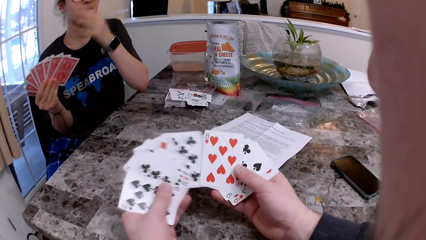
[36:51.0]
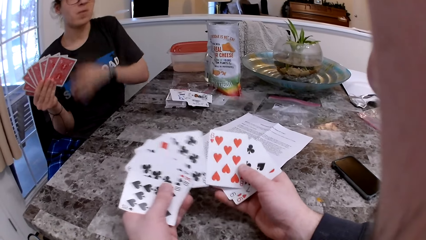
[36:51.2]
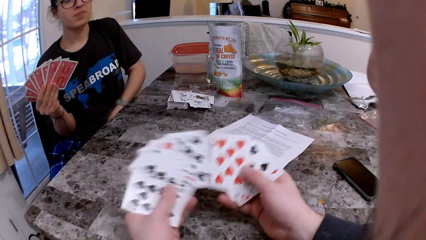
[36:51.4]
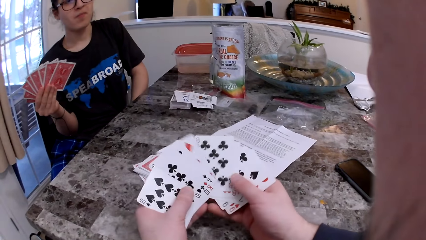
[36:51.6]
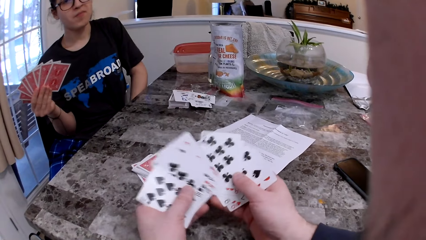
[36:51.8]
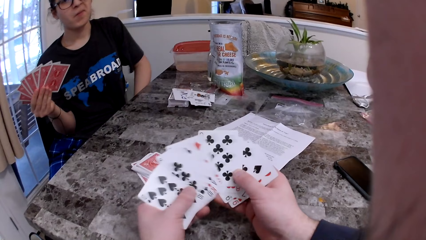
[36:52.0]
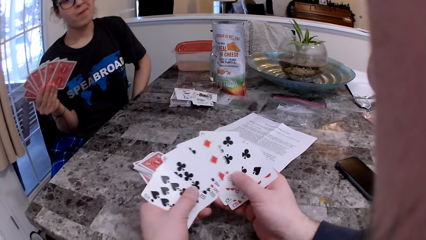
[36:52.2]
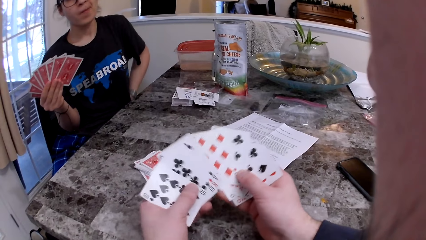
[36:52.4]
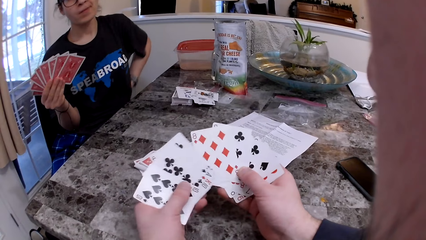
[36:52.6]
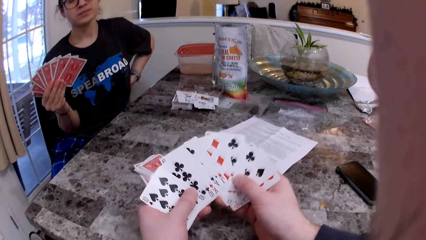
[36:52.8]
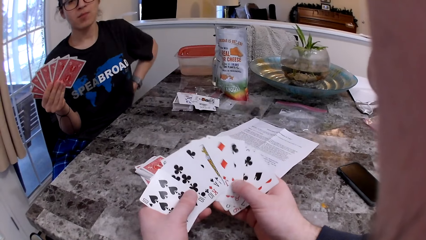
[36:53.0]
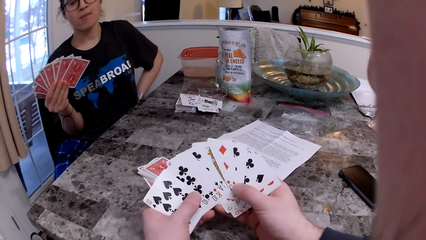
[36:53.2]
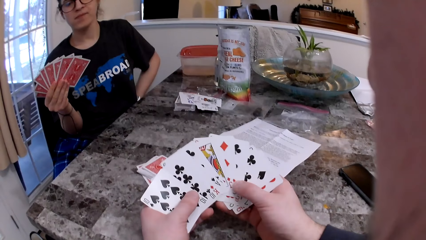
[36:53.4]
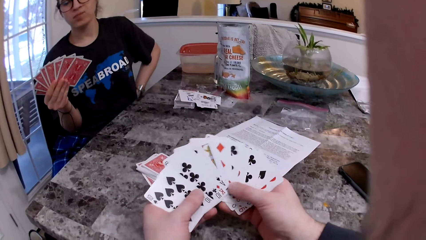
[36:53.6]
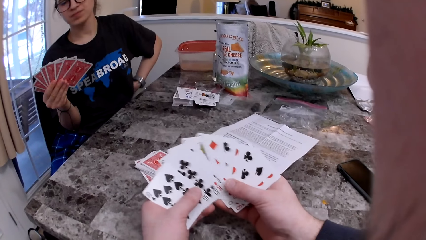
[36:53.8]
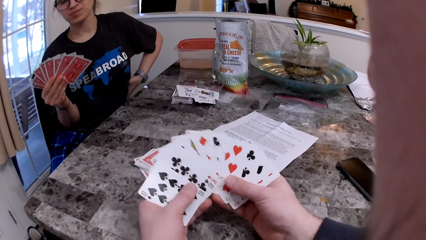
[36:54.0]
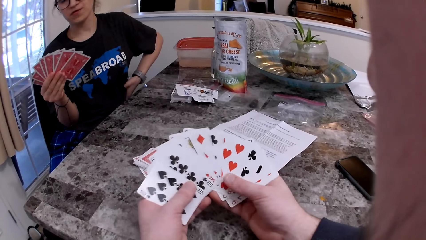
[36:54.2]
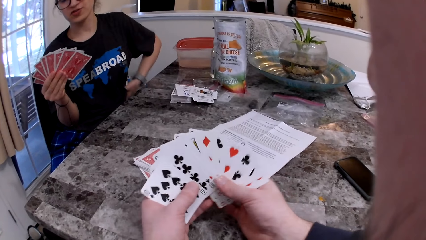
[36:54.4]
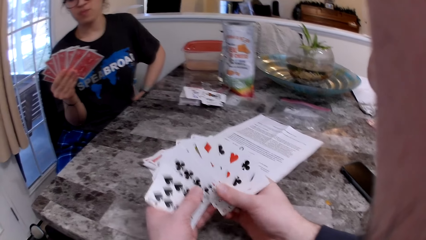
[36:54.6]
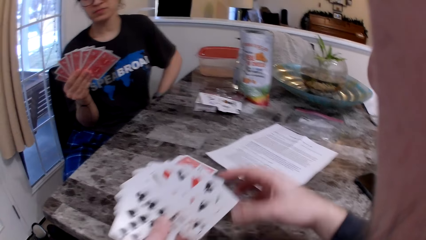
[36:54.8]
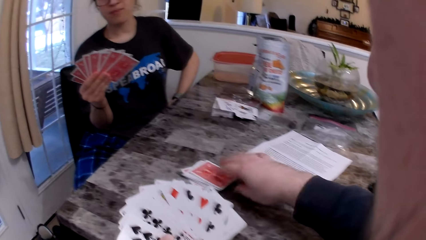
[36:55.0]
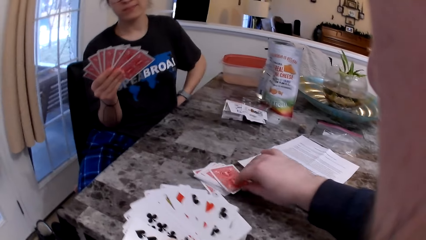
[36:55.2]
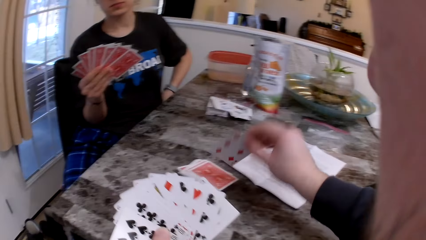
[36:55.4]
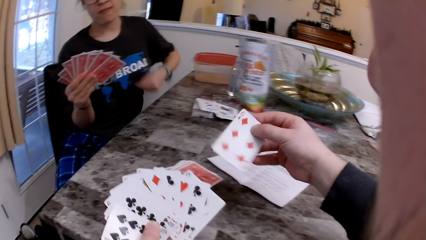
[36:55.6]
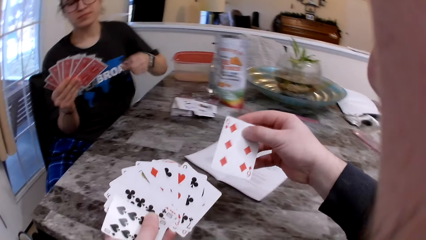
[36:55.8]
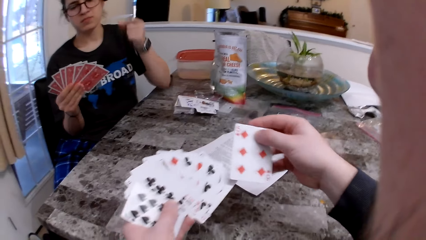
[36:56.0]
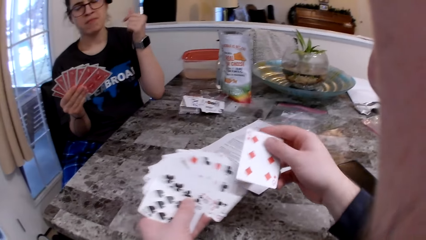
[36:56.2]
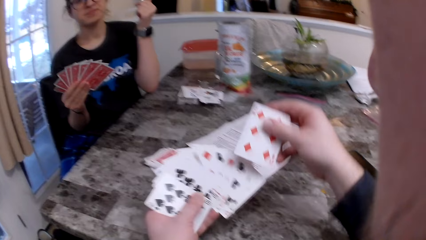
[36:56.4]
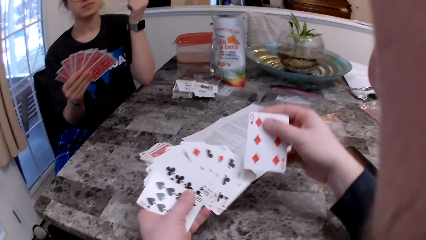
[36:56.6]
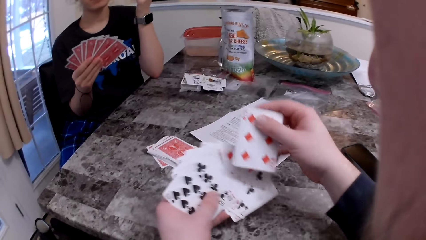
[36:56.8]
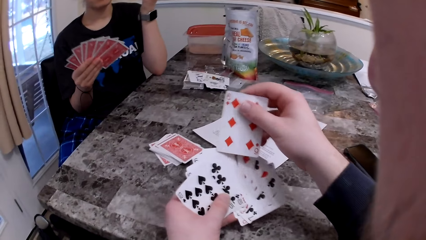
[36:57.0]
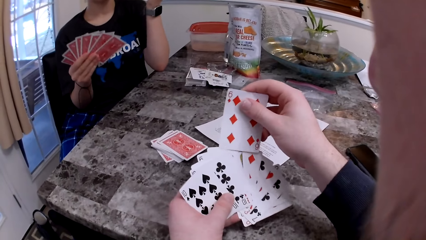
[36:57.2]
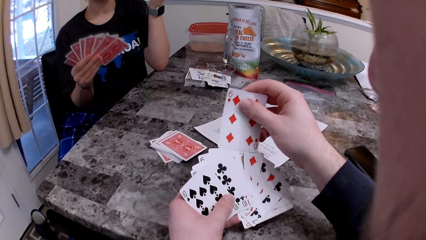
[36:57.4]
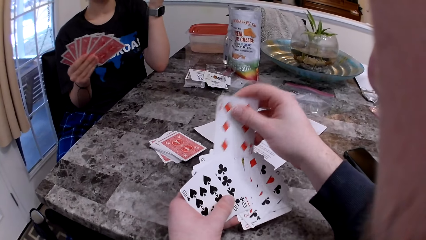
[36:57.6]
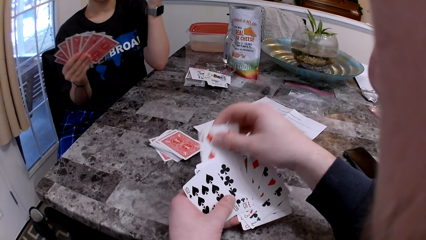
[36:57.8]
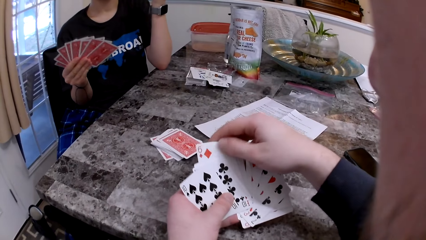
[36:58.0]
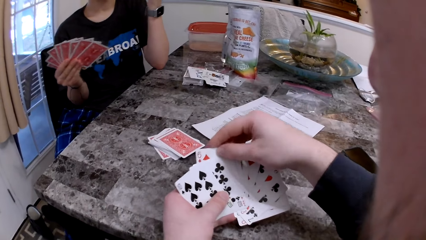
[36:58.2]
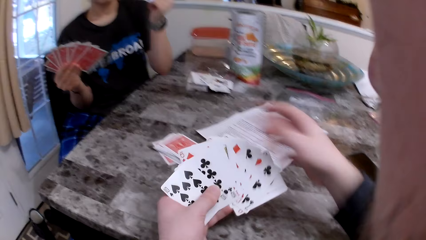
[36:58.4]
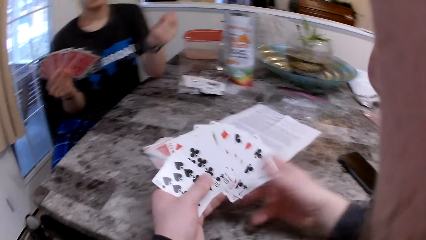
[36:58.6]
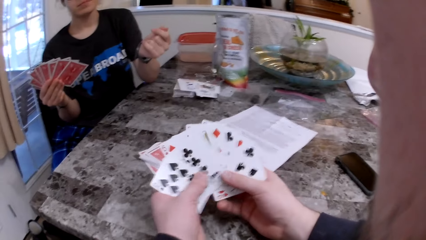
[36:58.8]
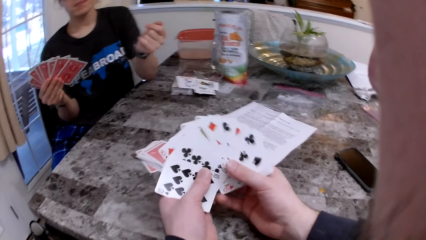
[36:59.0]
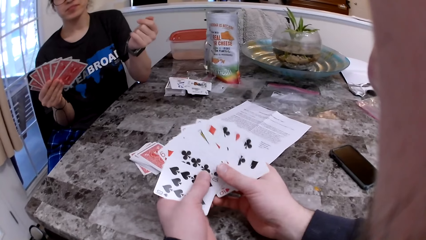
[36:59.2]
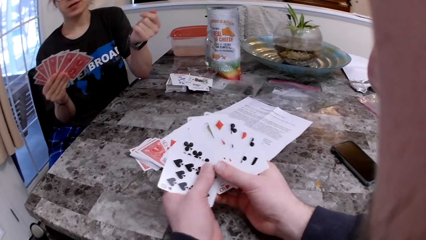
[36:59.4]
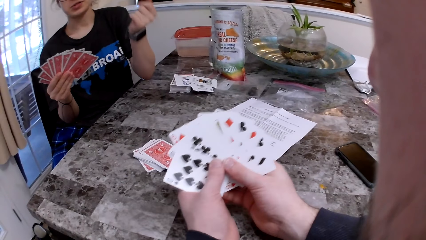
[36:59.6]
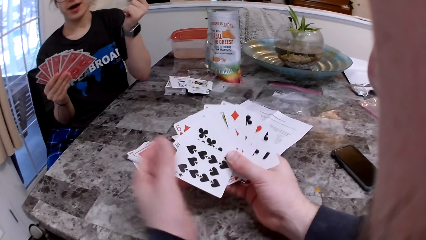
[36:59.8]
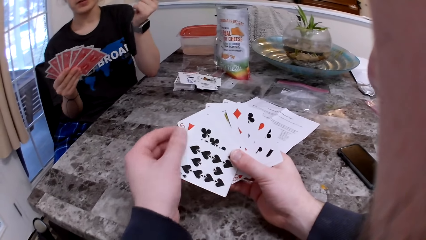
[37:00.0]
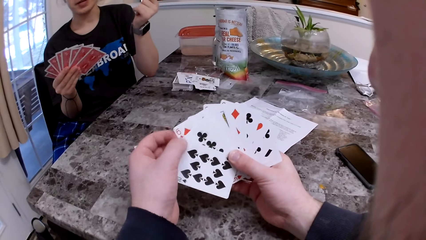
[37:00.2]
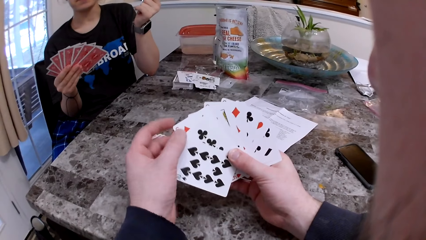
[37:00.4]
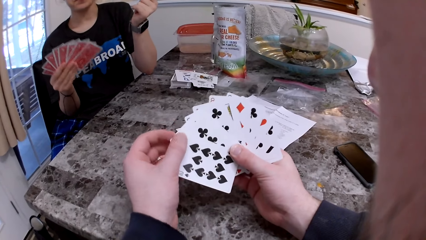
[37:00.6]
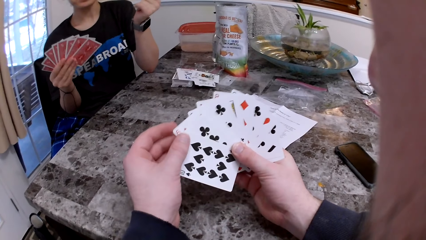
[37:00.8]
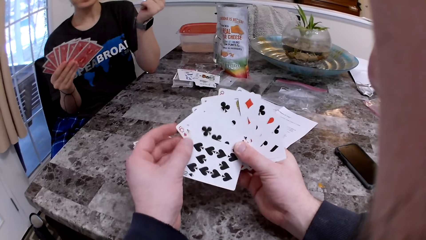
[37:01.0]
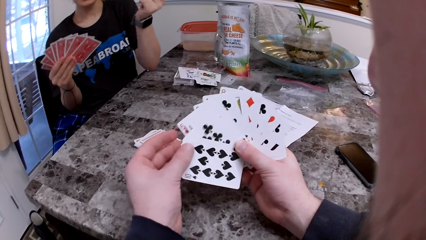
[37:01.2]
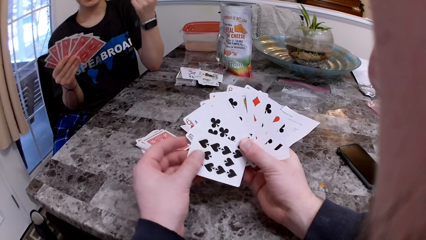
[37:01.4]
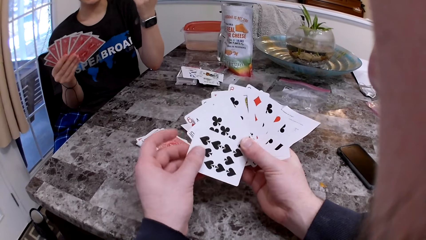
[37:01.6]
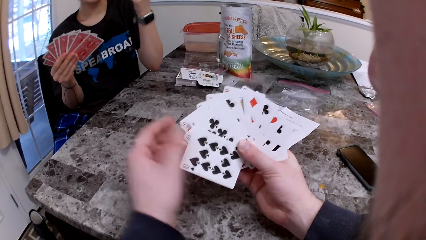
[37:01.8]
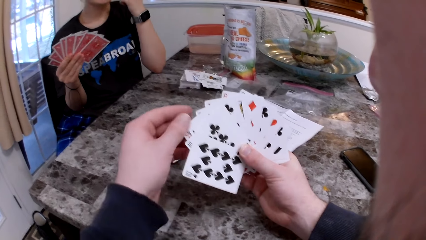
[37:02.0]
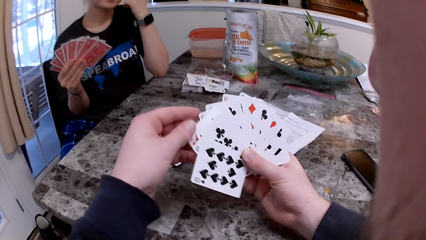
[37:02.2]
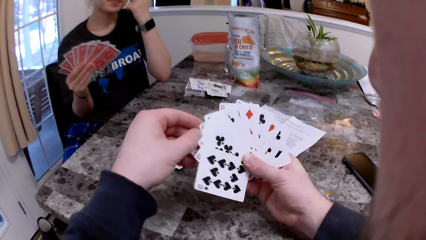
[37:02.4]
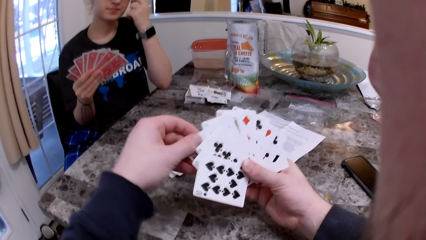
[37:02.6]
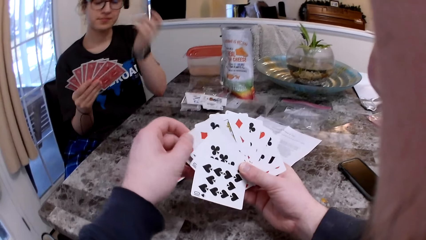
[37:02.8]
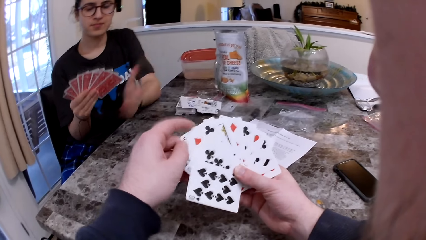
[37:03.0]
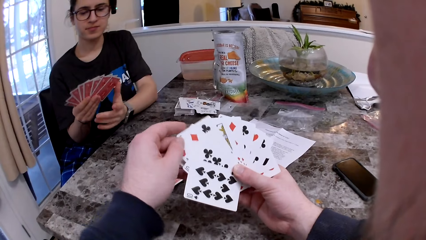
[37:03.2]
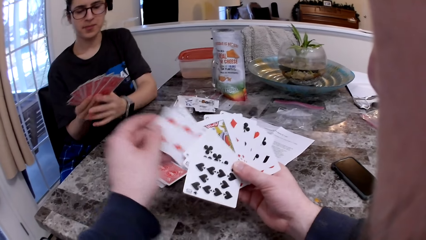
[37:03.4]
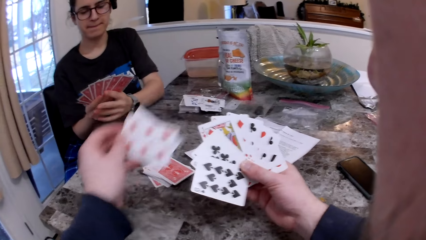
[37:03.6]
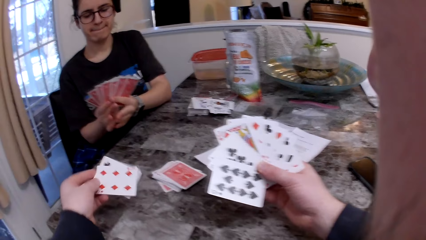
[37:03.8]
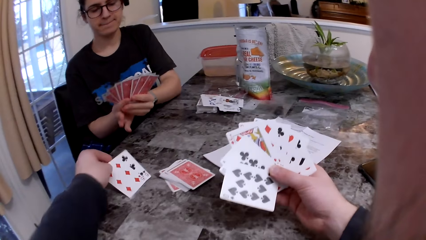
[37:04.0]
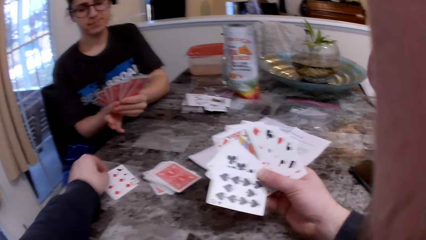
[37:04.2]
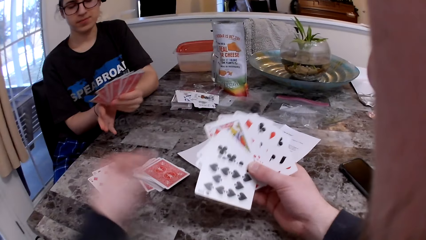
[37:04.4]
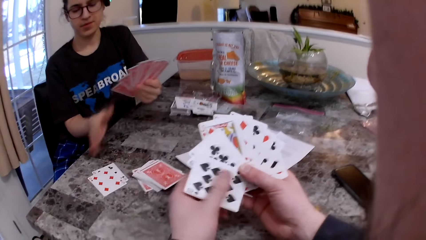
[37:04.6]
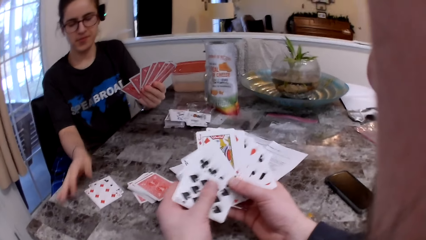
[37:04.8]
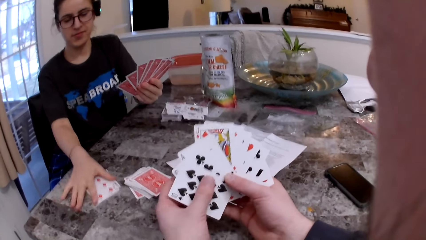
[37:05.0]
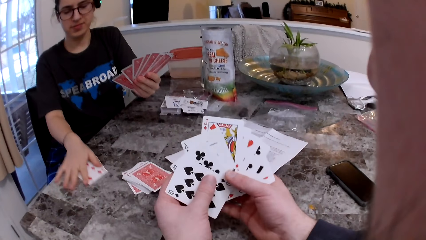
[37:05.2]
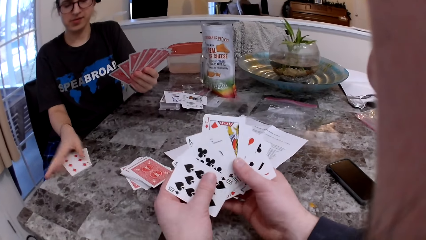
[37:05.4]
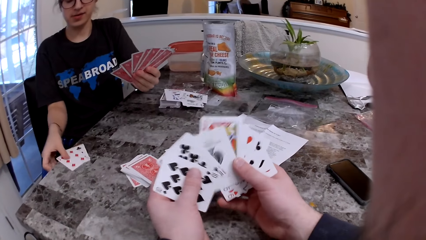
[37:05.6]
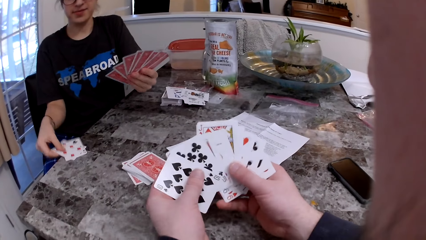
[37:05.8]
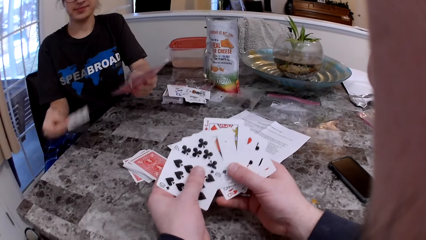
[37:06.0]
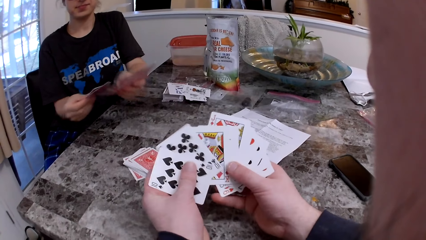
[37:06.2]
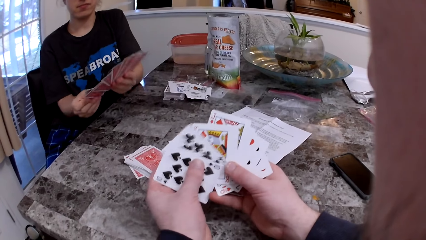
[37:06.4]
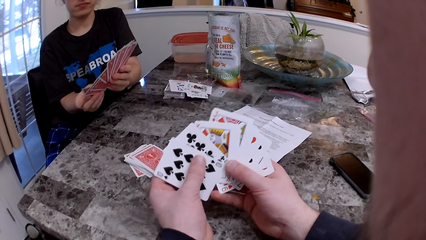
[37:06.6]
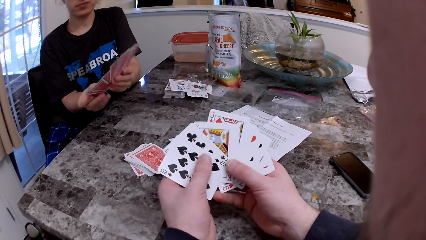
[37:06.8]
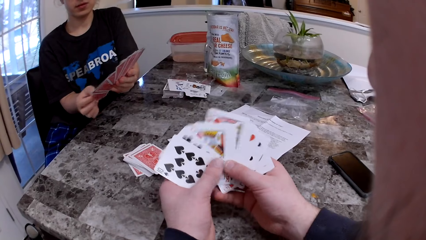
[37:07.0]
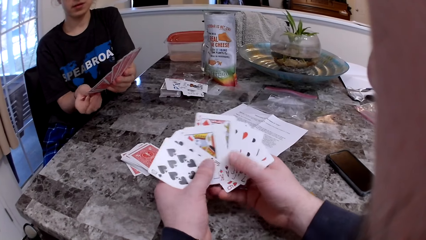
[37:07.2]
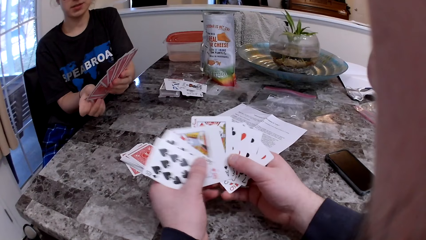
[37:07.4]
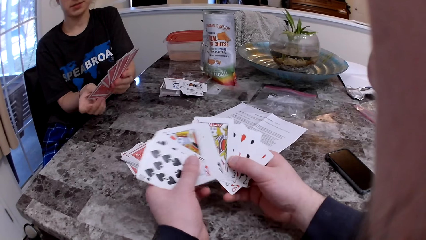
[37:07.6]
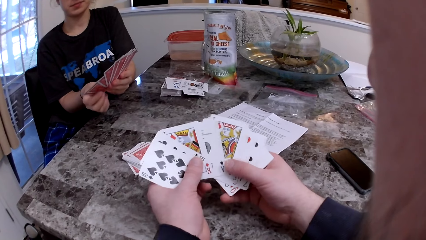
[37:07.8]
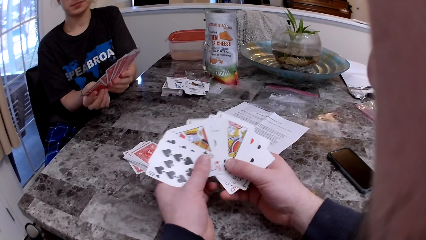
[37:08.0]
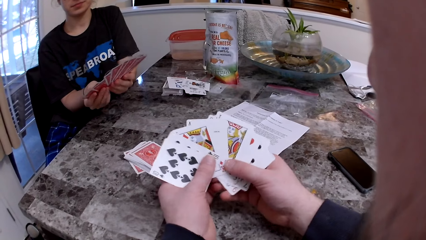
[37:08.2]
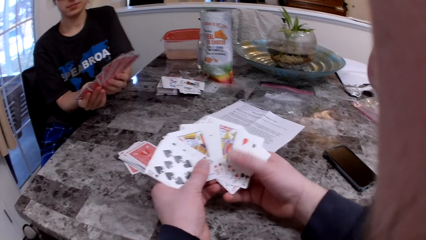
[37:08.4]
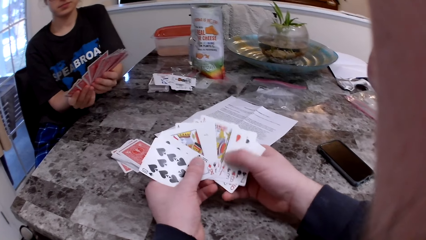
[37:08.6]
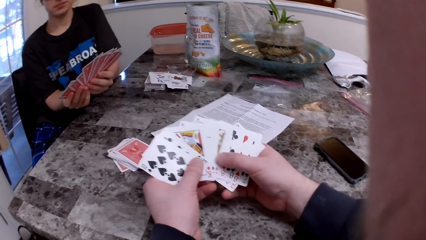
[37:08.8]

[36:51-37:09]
The woman rubs her body with her left hand. The camera wearer picks up a card from the deck of cards on the table with his right hand. He inserts the card in between the cards. He checks the cards. The woman touches her ear pod with her left hand. The camera wearer drops two cards on the table with his left hand. The woman picks up the two cards on the table with her right hand. The camera wearer checks the cards.
